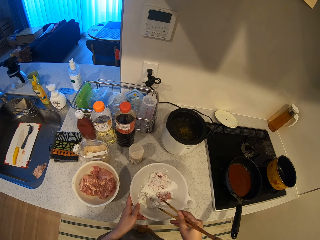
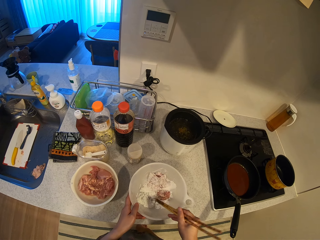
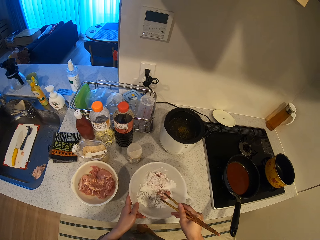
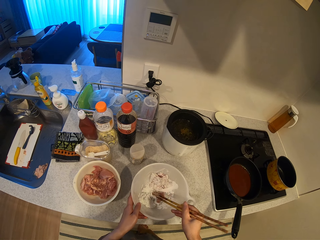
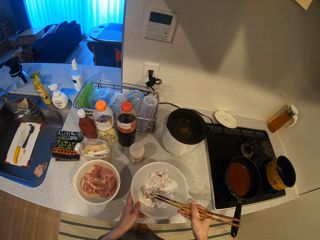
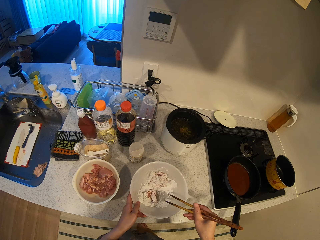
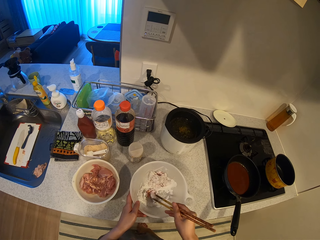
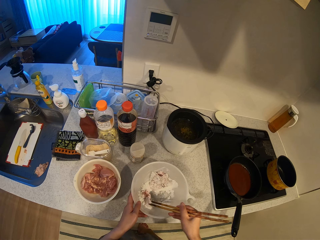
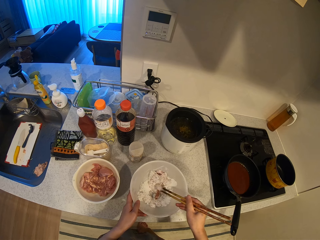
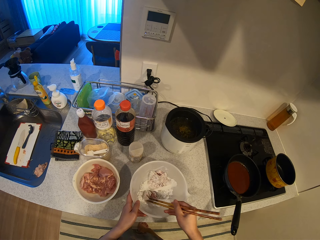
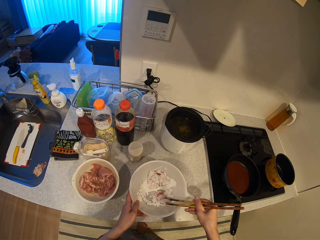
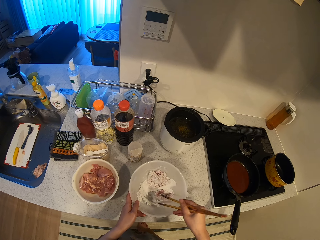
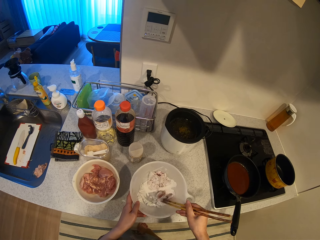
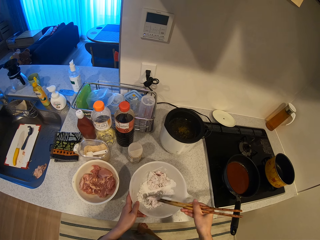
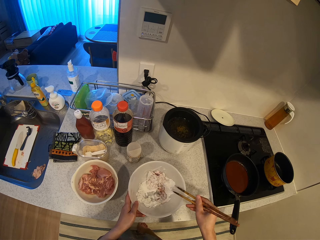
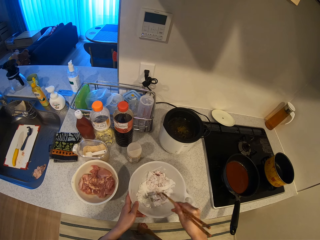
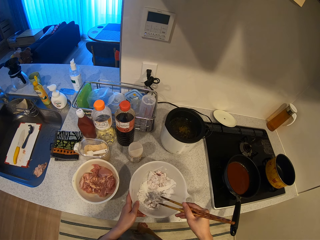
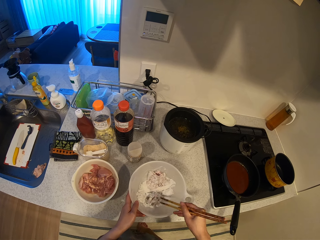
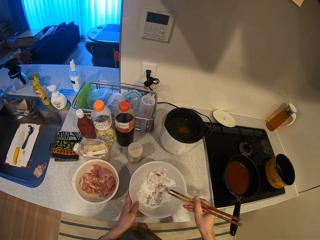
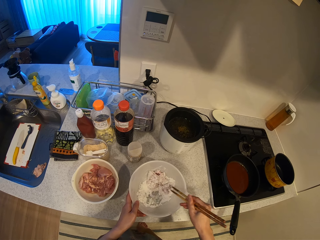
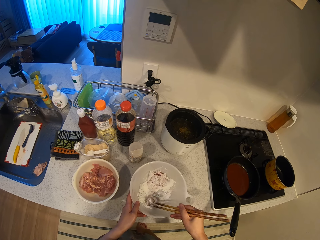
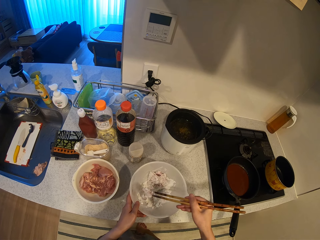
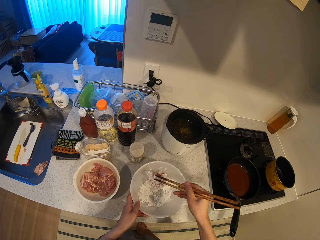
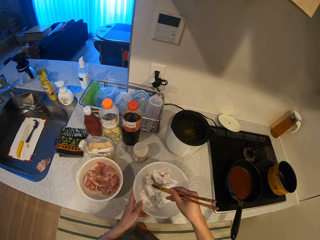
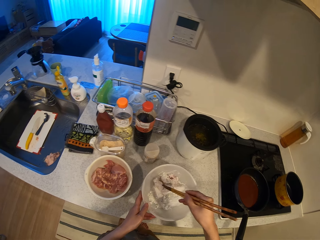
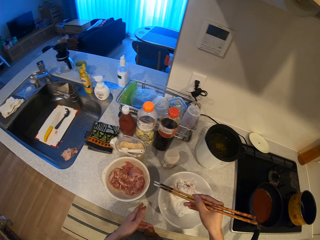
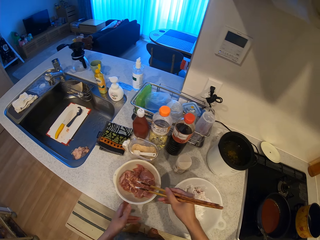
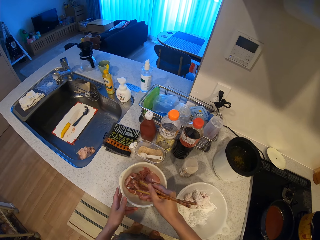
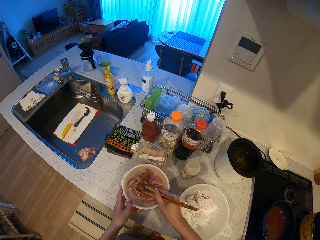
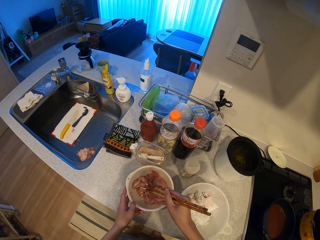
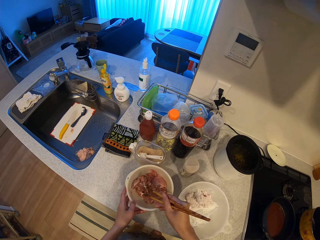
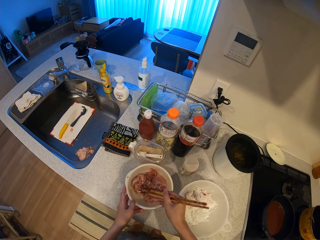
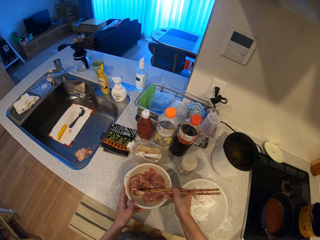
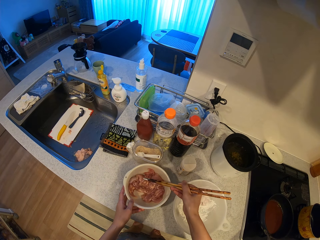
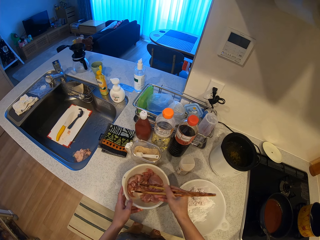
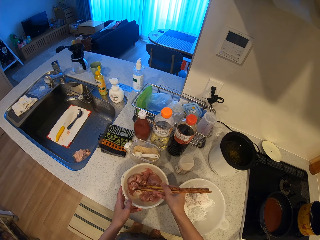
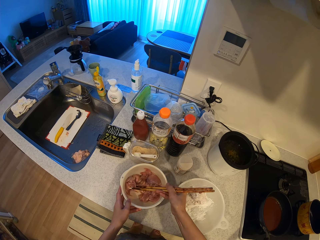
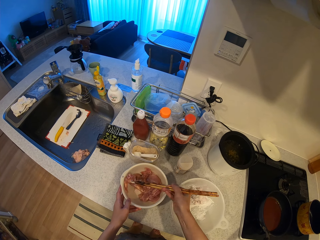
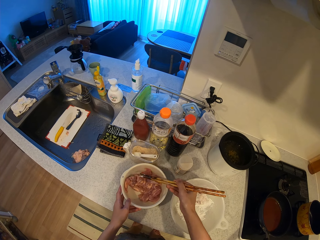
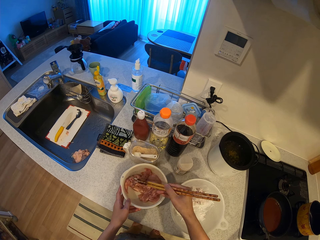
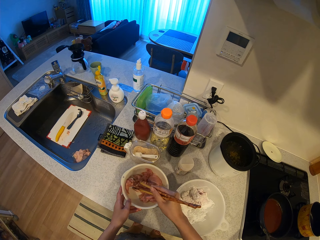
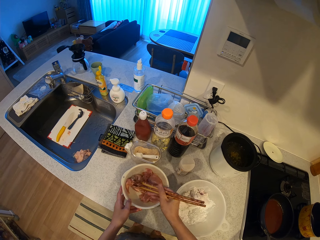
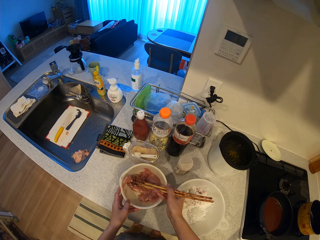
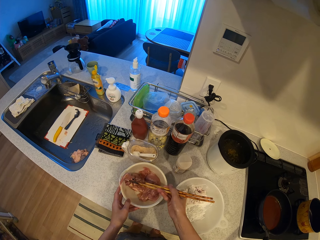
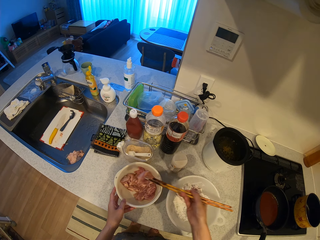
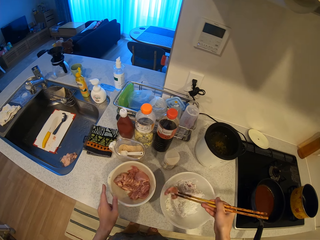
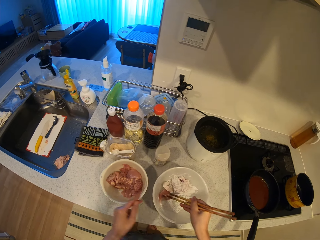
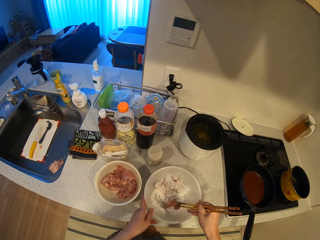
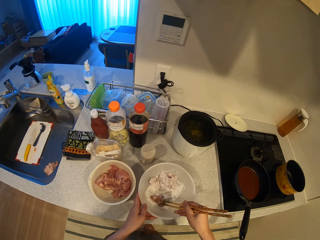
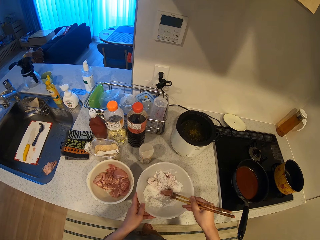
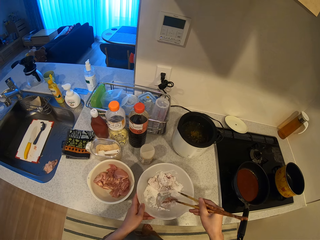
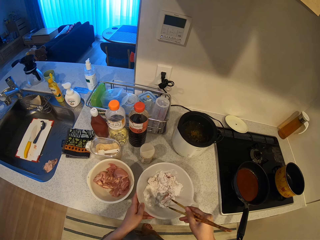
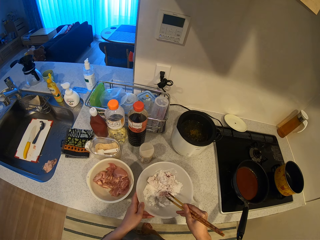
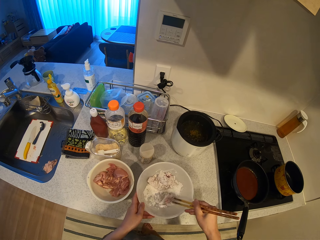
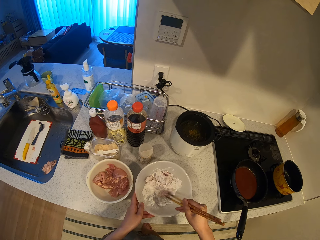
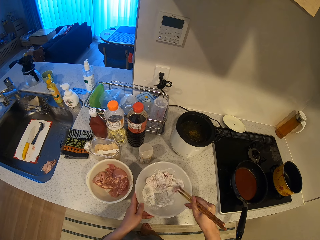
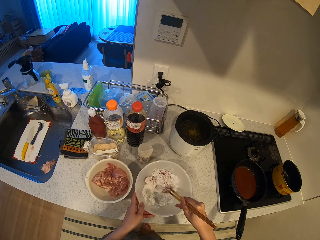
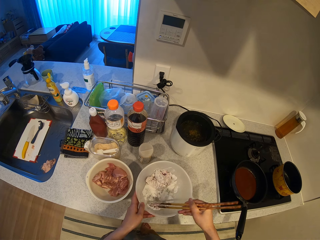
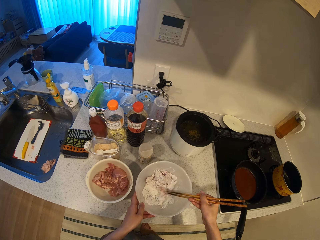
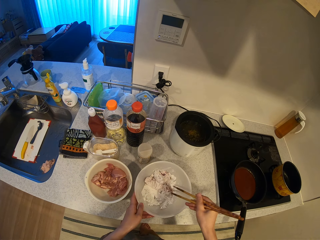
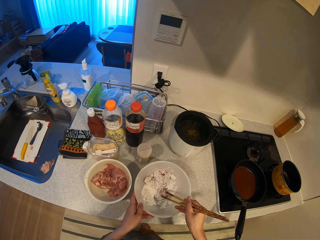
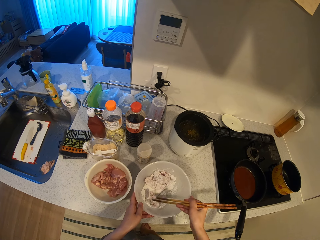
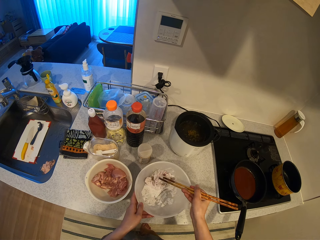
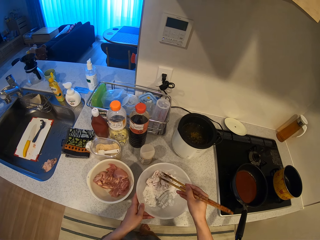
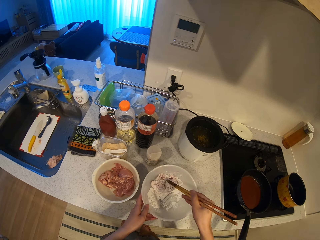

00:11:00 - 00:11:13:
The camera wearer picks a piece of meat from the plate with the chopsticks. They mix the meat with the flour in the bowl with the chopsticks.

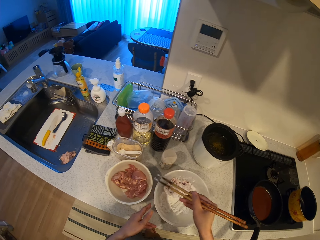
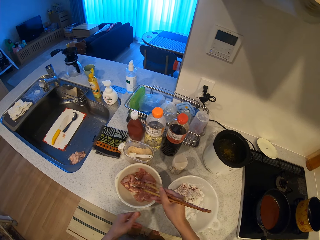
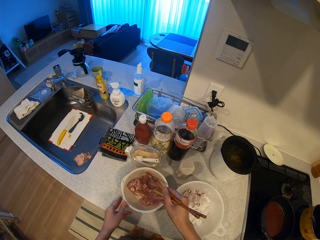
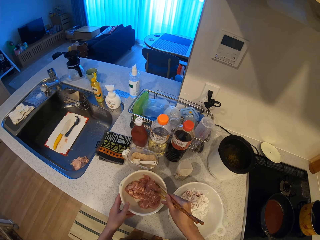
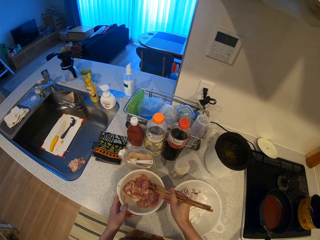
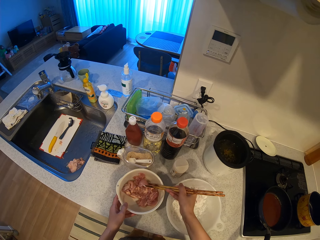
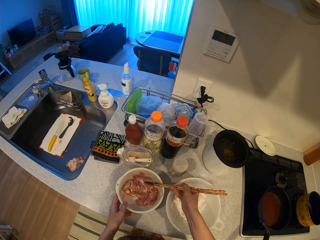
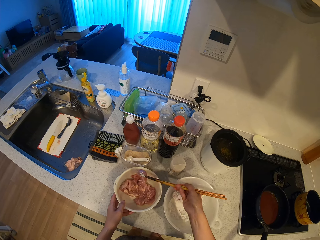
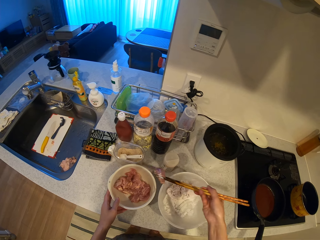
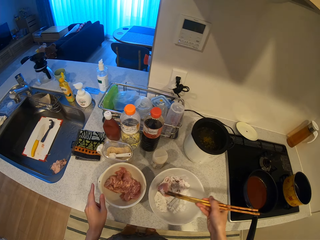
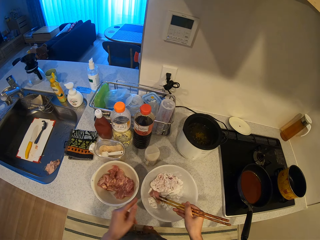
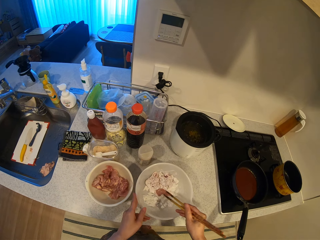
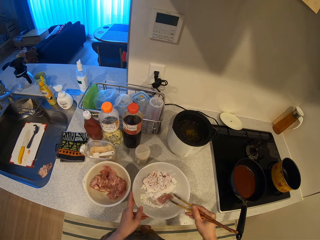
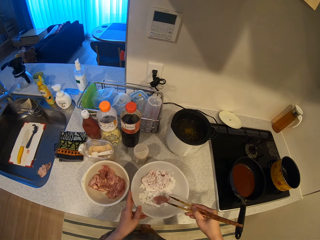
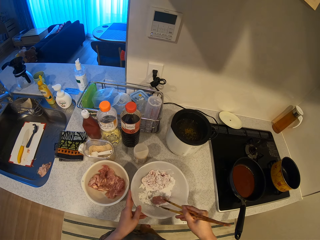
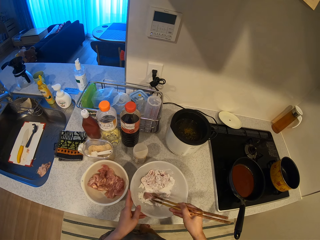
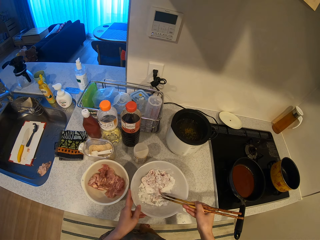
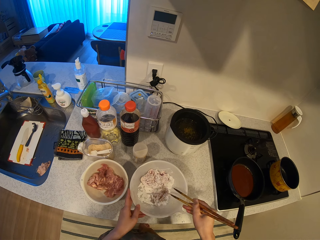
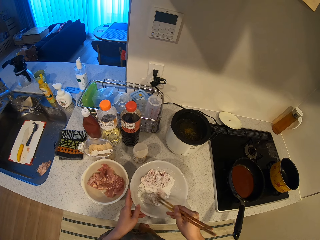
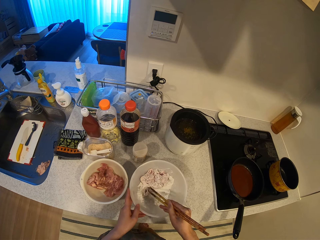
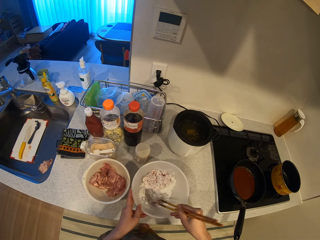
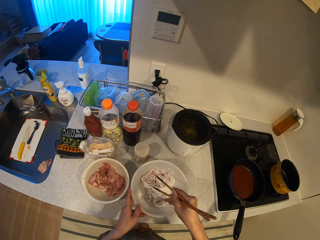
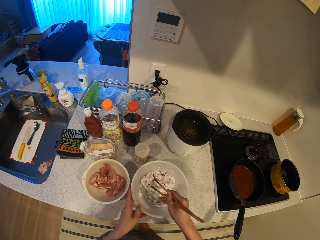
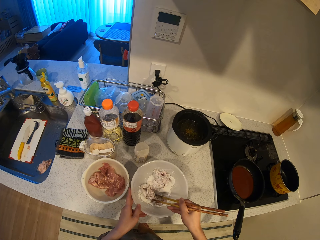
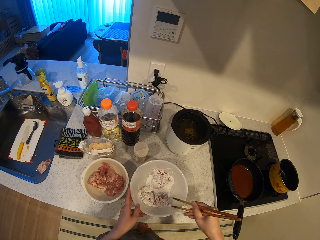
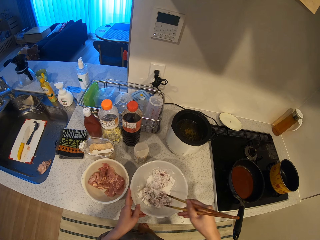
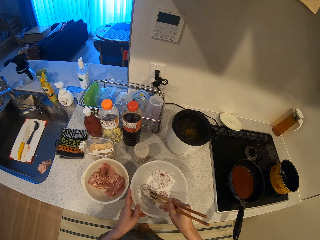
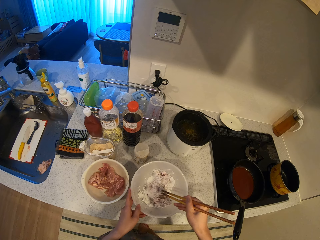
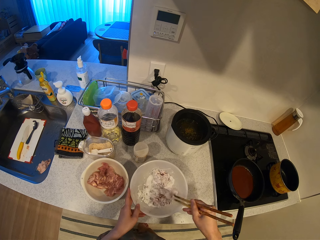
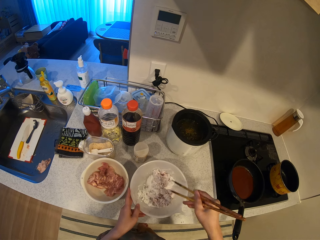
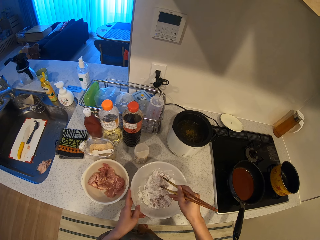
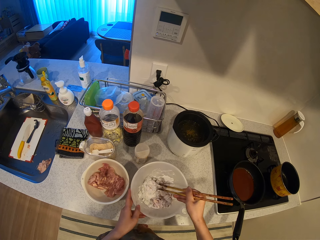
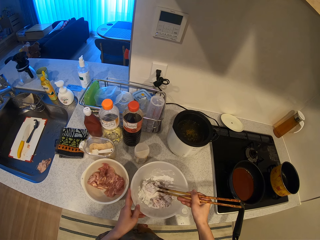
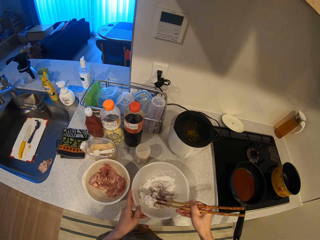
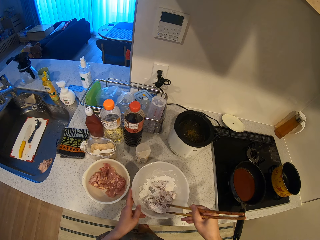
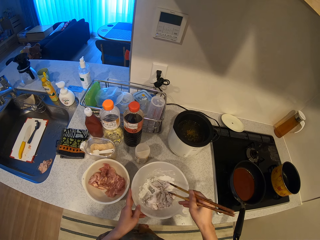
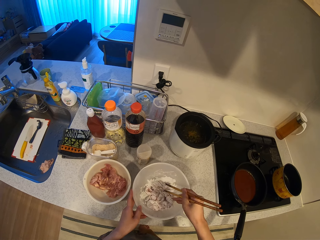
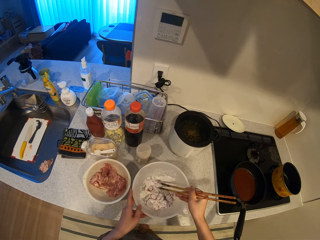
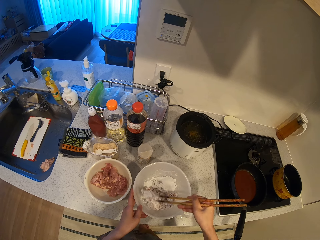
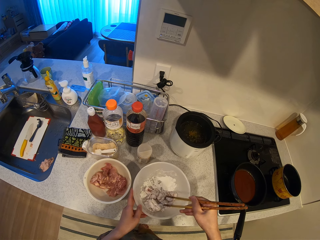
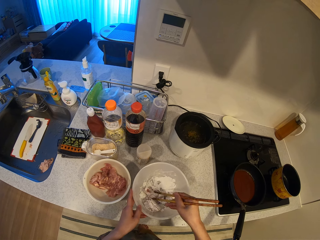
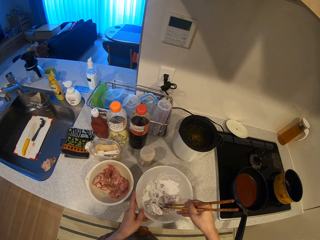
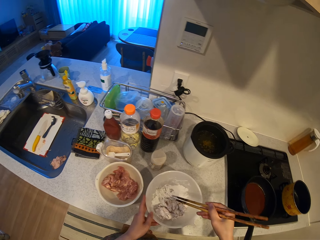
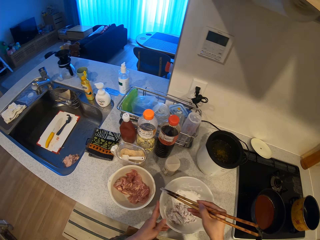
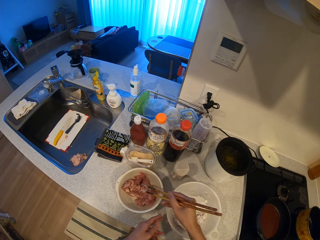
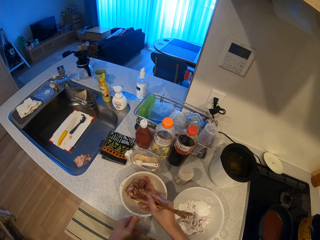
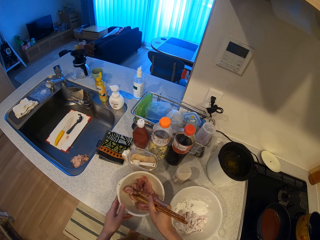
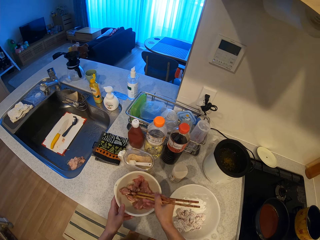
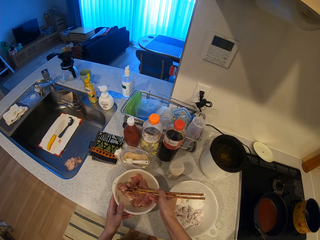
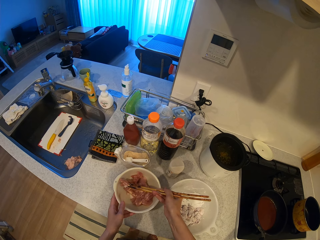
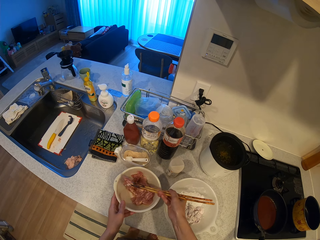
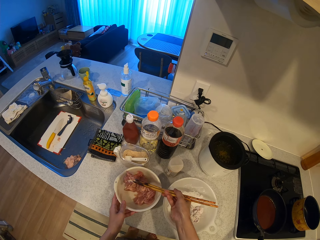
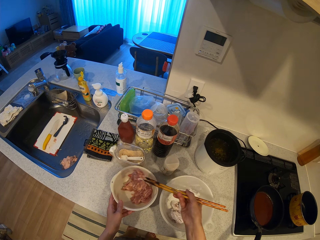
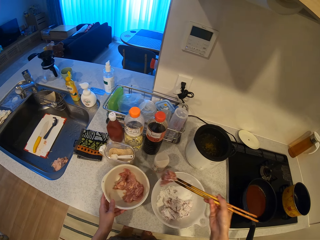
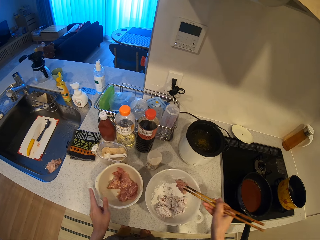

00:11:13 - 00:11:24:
The camera wearer picks a piece of meat from the plate with the chopsticks. They mix the meat with the flour in the bowl with the chopsticks. They stir the meat in the bowl with the chopsticks. They pick a piece of meat from the plate with the chopsticks.
